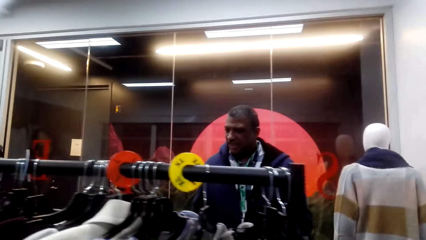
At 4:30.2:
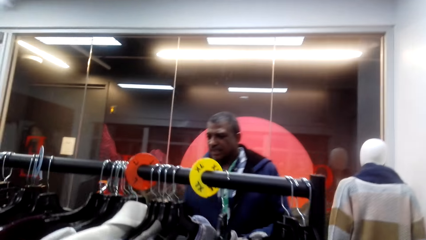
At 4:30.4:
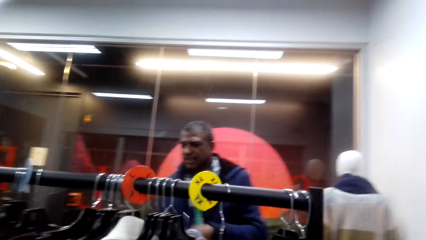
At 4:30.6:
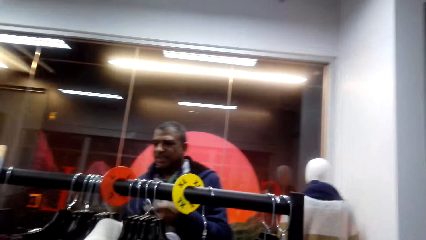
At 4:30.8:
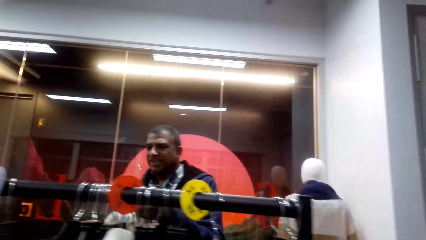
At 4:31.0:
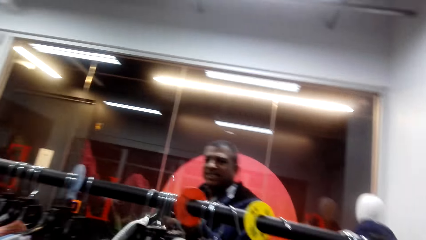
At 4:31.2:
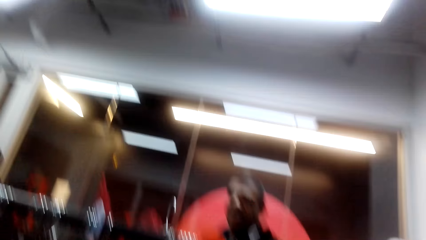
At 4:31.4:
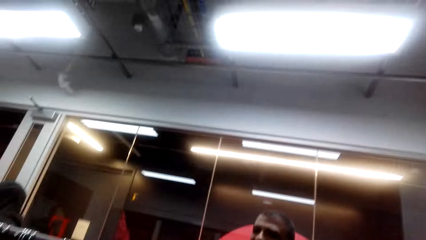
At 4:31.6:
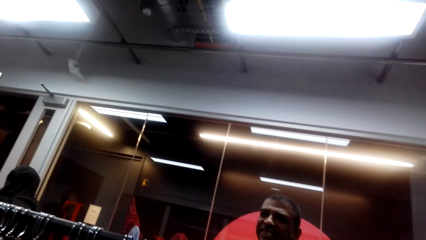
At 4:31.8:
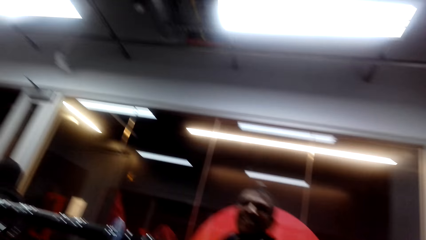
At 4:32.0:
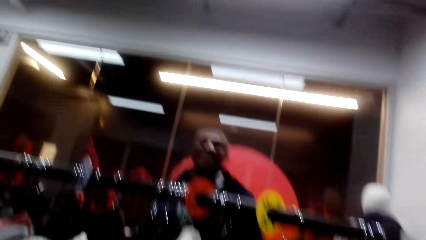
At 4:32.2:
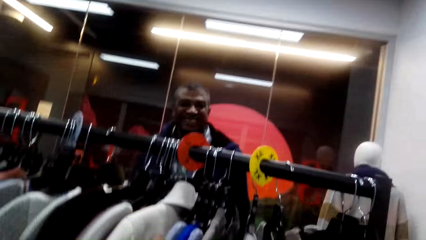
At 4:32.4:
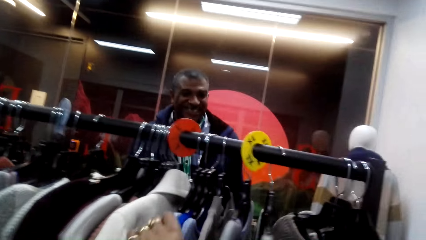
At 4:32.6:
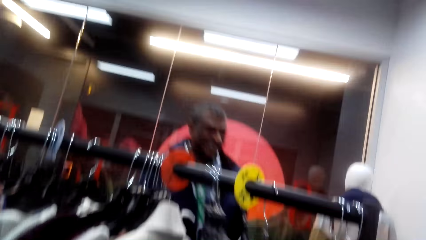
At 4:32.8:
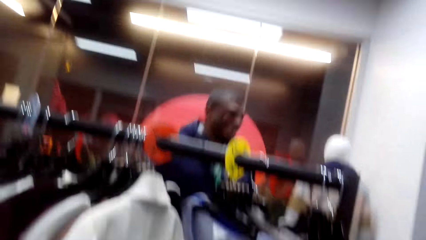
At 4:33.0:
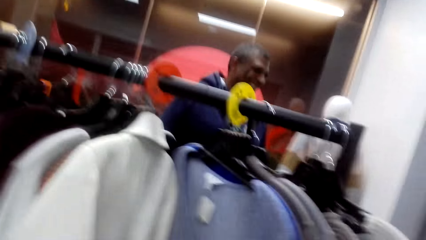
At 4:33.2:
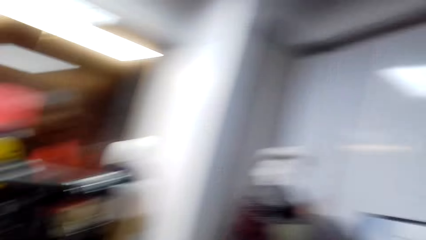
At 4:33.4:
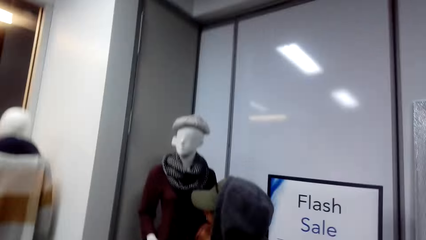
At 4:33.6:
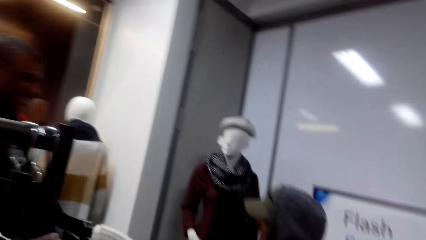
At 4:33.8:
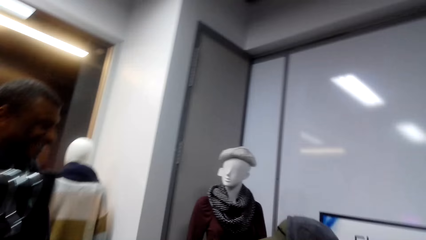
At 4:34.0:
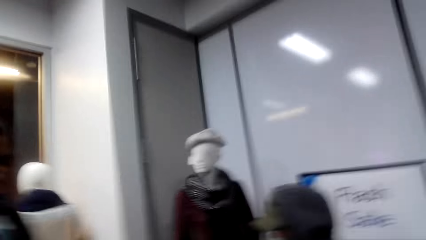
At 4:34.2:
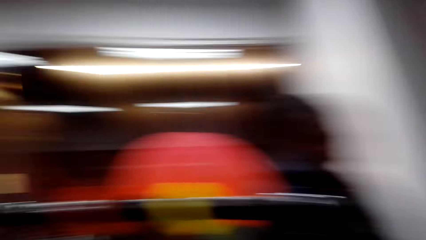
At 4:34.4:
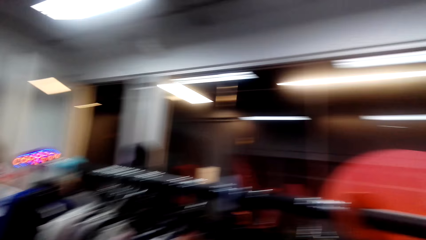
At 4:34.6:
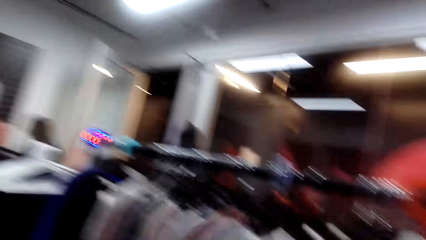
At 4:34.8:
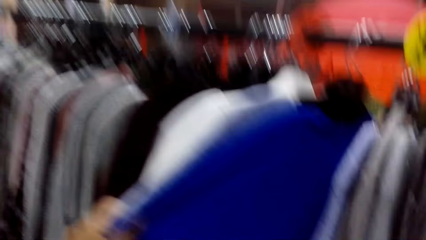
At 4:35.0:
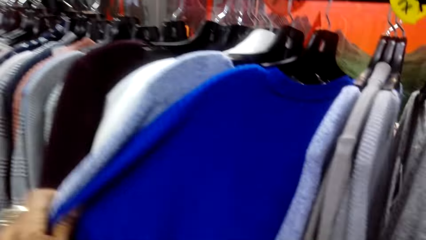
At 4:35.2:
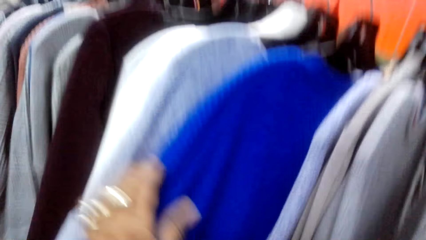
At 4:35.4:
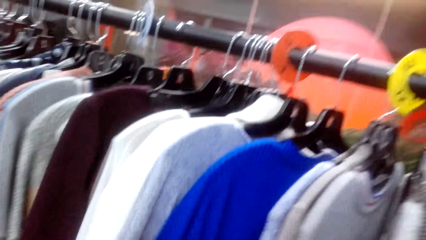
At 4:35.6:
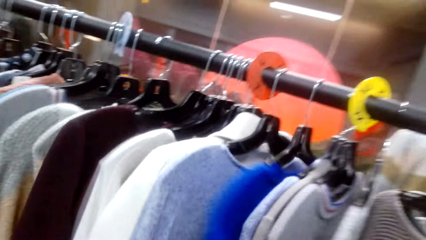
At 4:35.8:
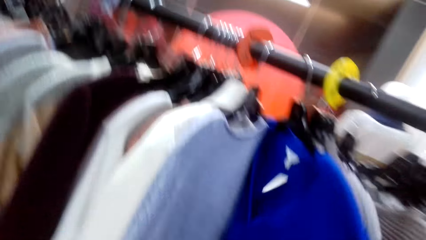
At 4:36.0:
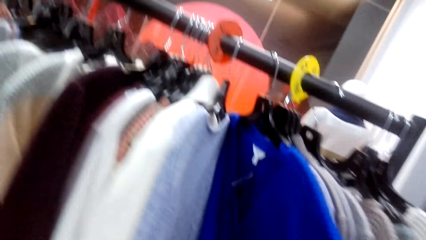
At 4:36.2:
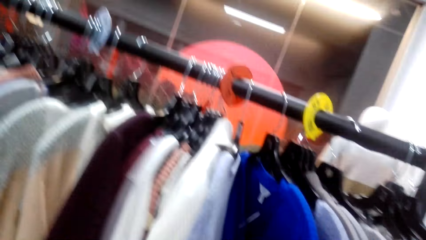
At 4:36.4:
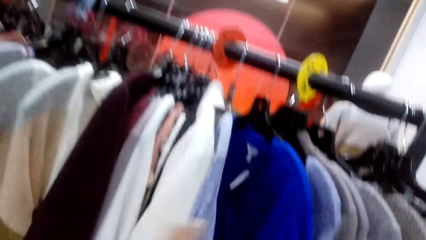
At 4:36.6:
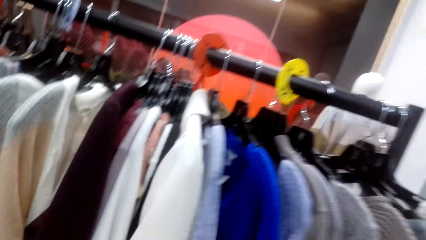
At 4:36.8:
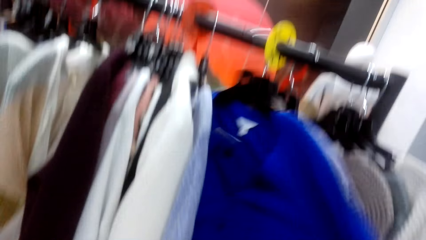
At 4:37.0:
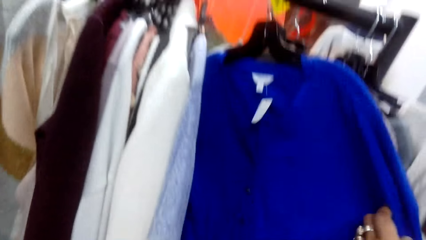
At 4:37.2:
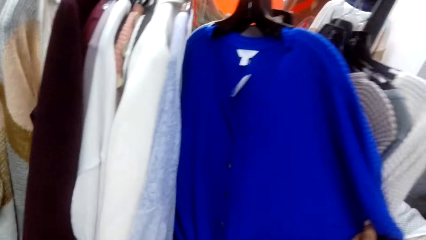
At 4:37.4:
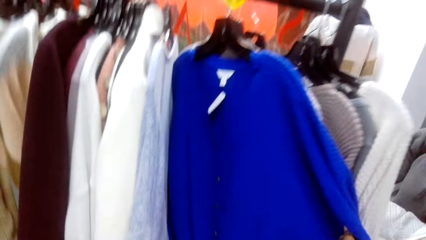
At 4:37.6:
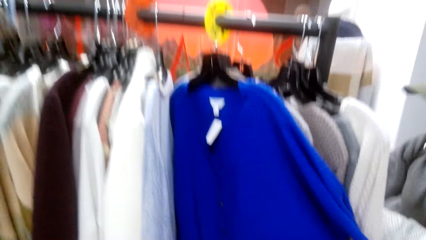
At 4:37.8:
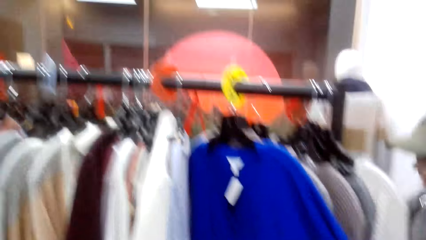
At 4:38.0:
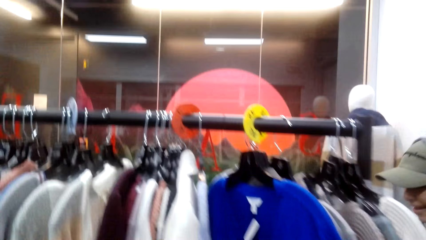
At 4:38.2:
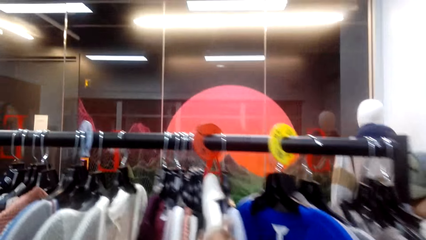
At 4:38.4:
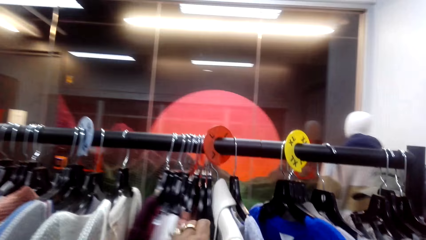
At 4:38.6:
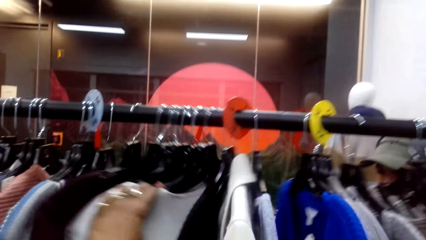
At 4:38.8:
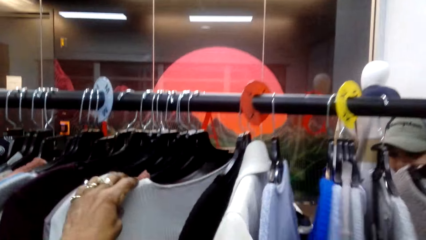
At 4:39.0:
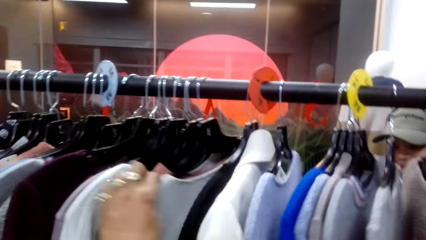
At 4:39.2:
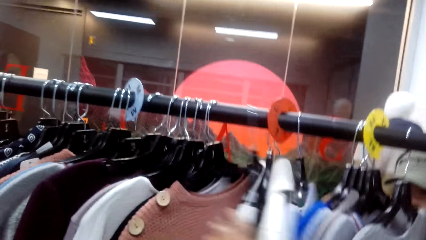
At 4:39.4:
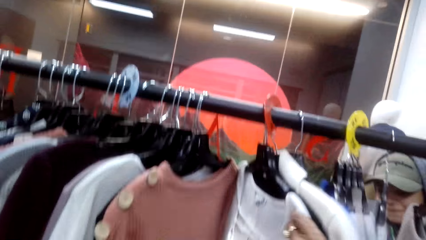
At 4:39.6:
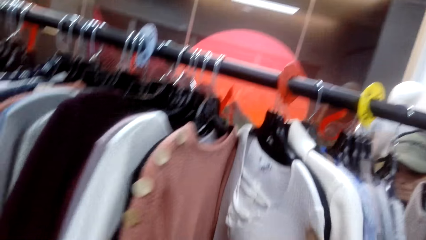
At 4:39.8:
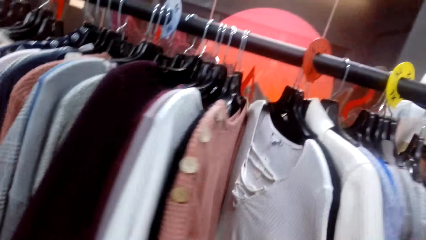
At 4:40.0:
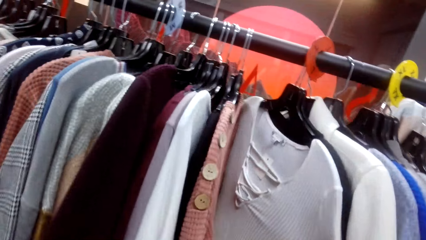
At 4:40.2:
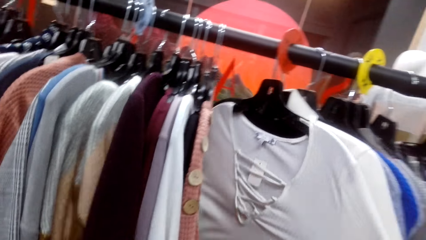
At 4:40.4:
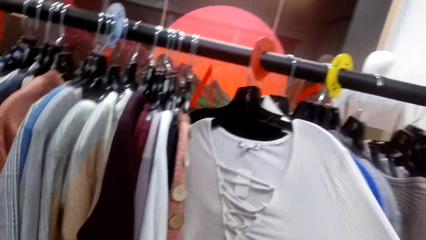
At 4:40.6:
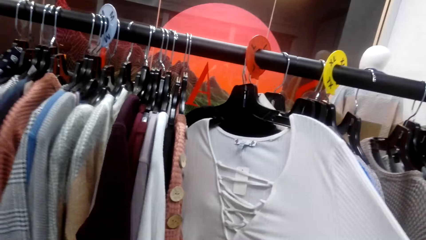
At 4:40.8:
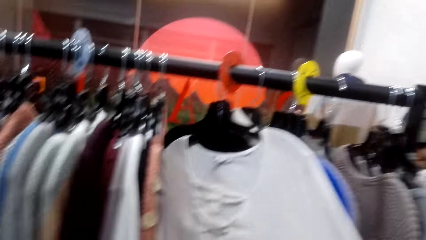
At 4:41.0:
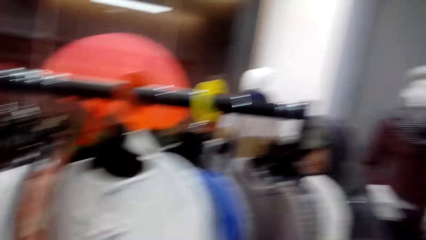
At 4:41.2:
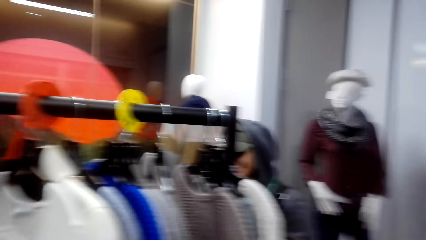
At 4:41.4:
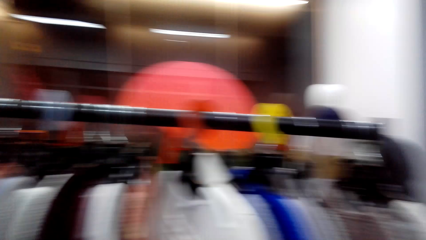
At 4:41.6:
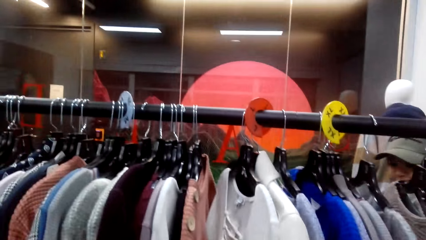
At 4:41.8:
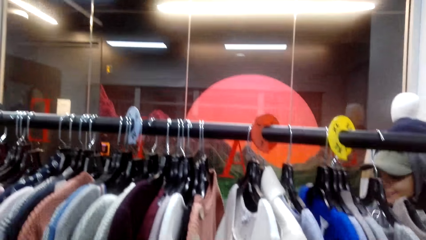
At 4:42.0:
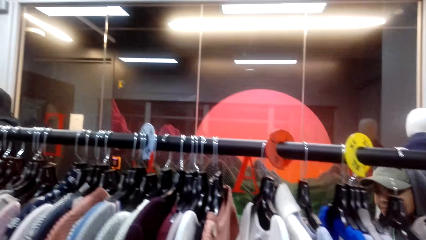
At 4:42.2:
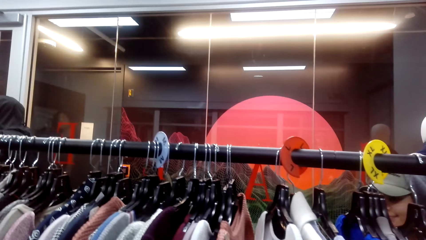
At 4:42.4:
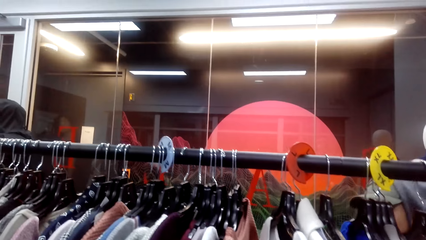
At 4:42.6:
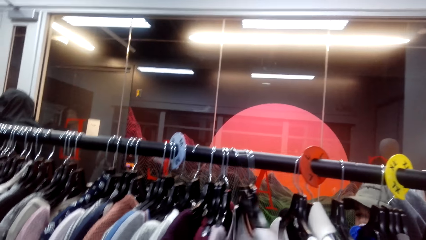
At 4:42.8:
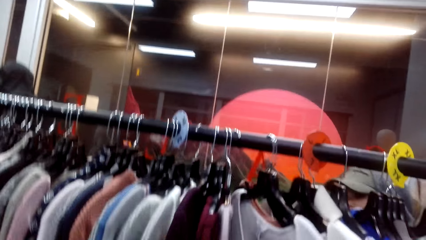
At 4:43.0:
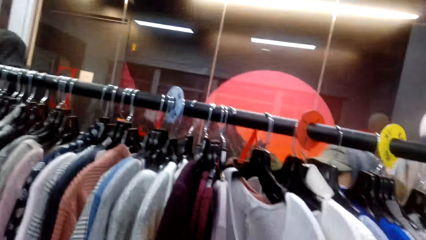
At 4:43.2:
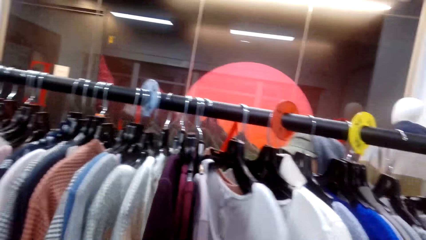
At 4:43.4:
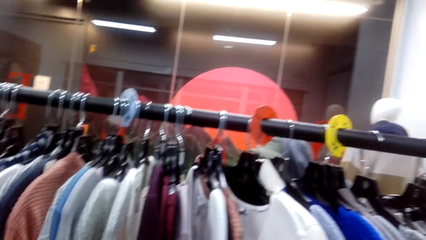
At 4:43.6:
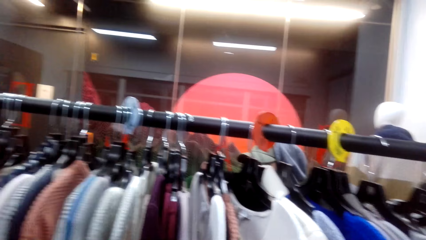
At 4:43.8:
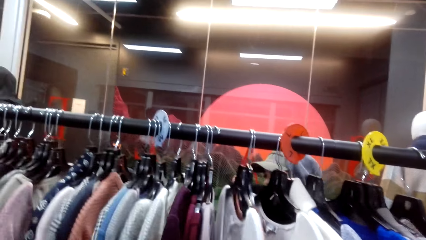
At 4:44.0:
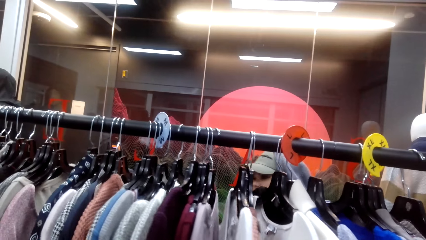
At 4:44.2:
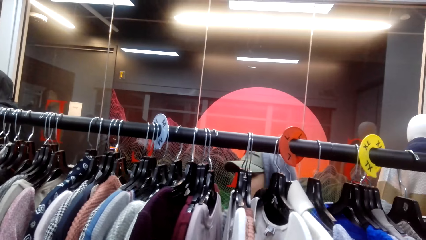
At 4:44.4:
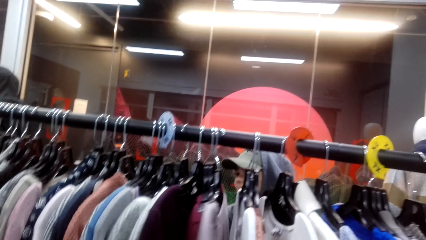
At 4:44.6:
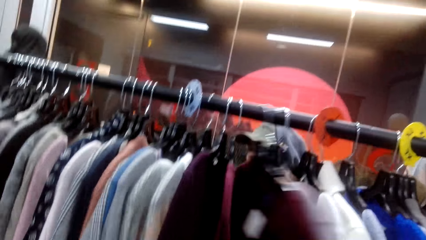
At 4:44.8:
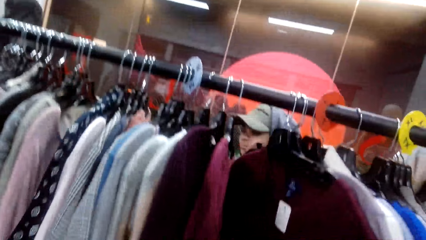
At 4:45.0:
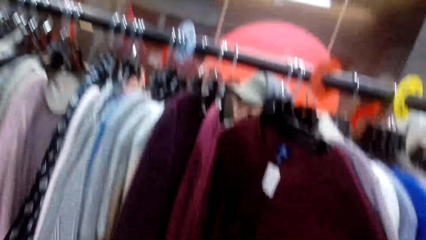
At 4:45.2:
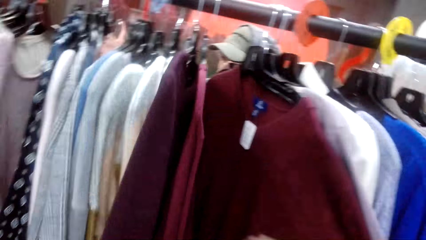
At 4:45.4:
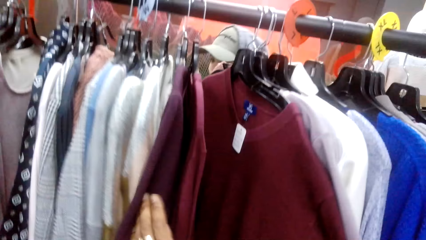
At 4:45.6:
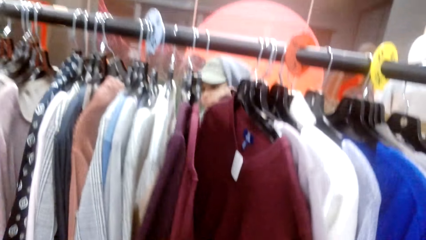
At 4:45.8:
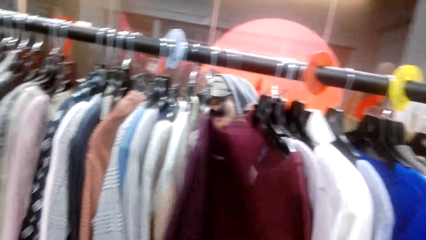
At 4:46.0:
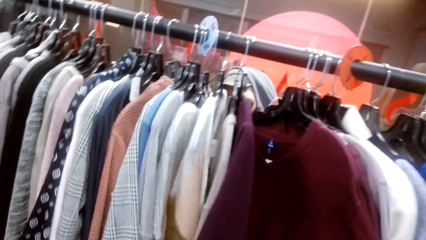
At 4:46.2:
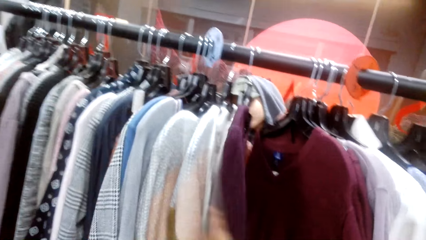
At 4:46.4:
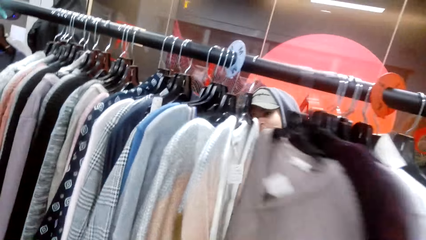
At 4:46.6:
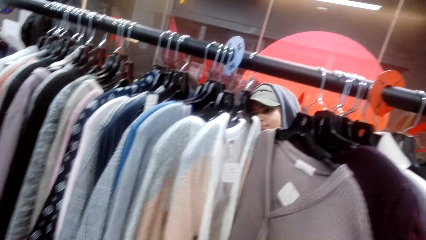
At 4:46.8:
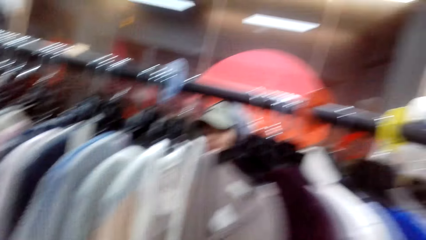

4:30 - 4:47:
The camera wearer talks to a person.
